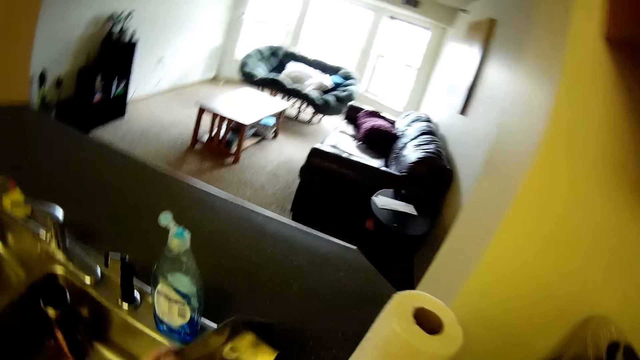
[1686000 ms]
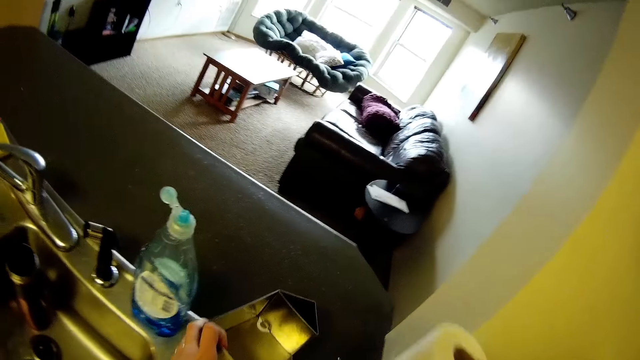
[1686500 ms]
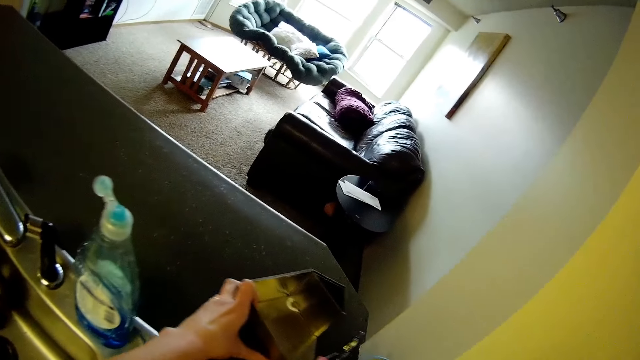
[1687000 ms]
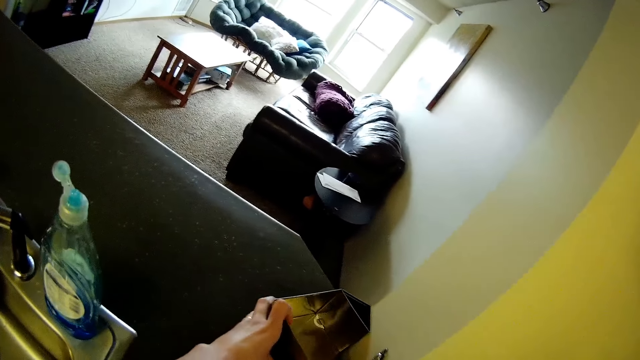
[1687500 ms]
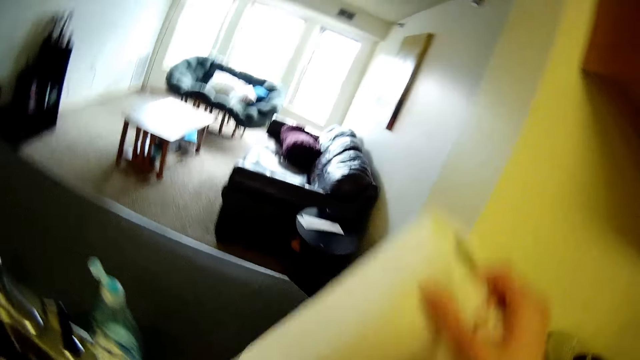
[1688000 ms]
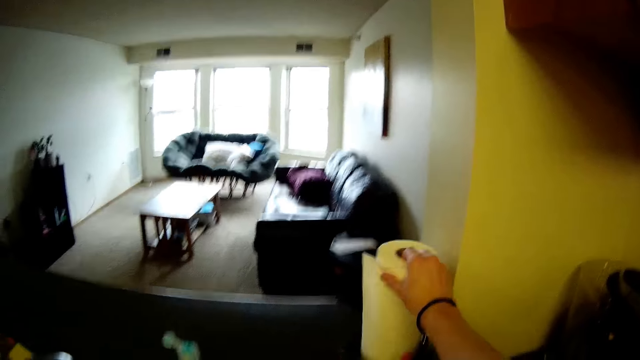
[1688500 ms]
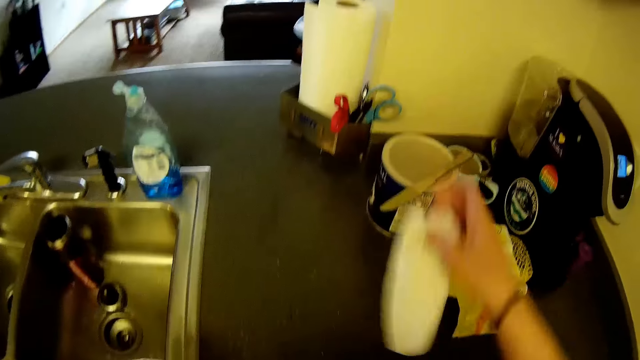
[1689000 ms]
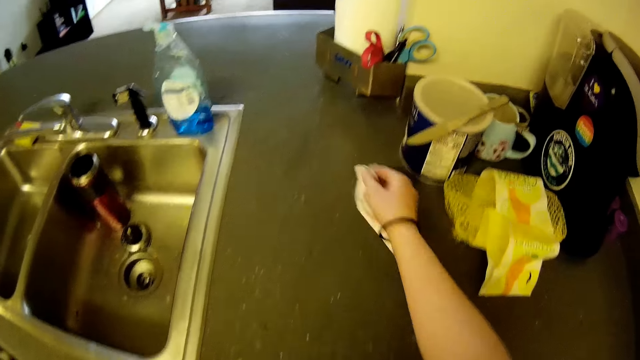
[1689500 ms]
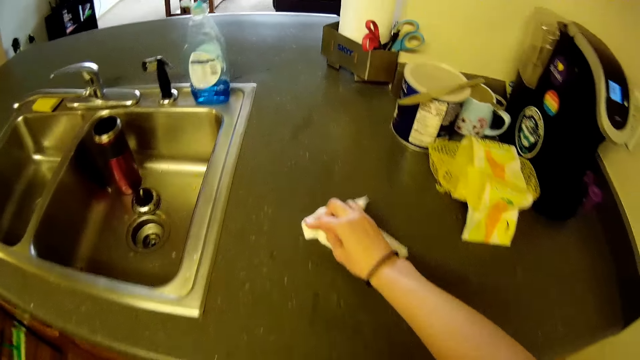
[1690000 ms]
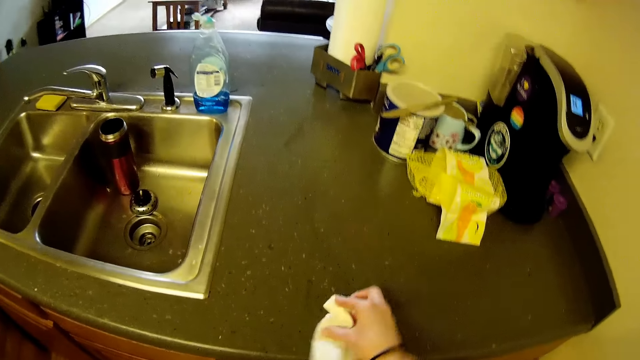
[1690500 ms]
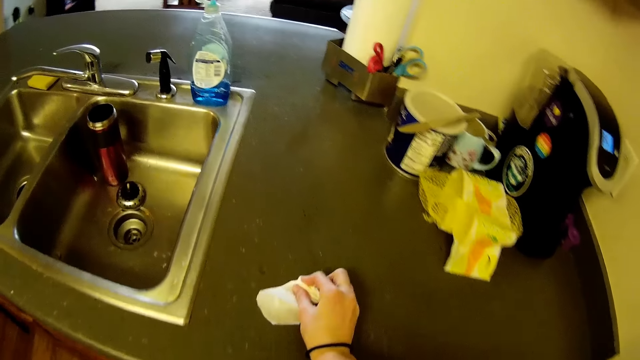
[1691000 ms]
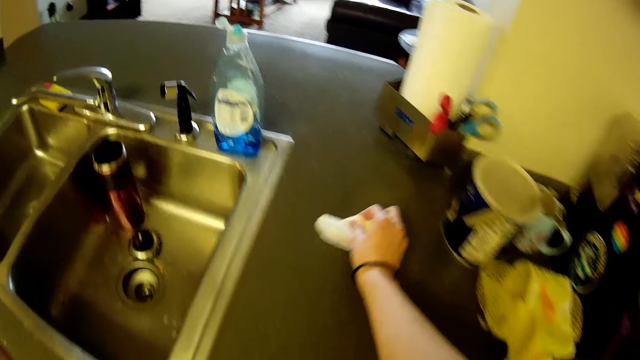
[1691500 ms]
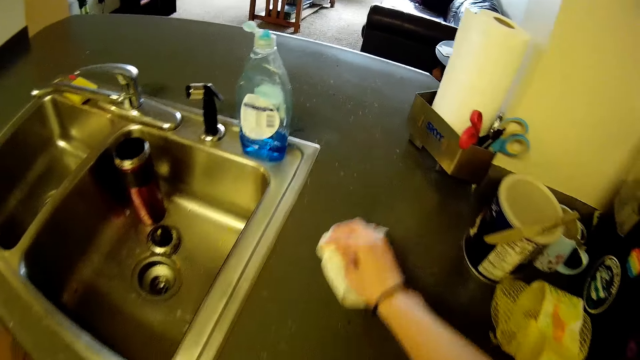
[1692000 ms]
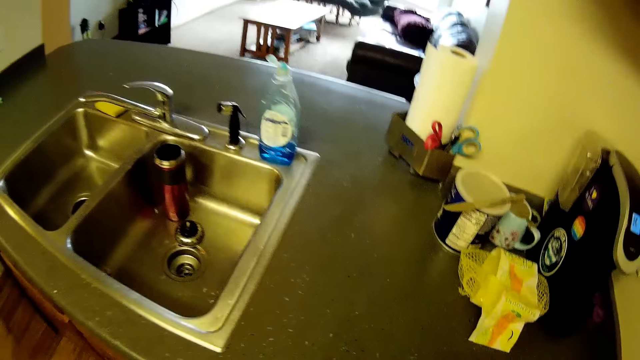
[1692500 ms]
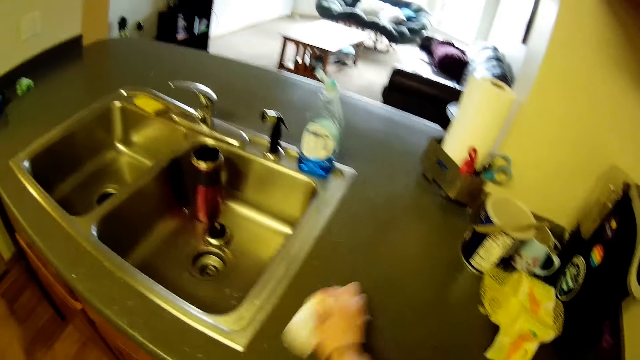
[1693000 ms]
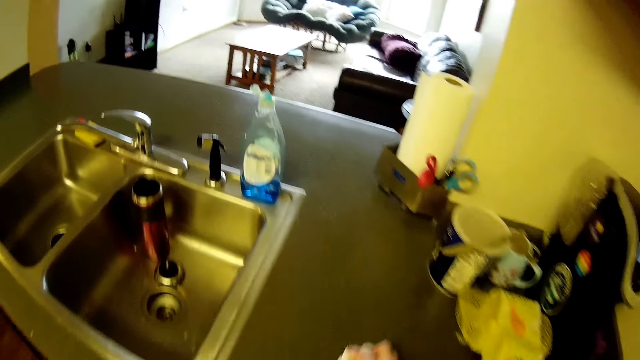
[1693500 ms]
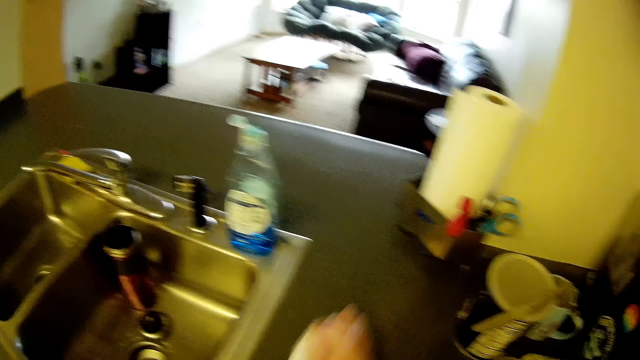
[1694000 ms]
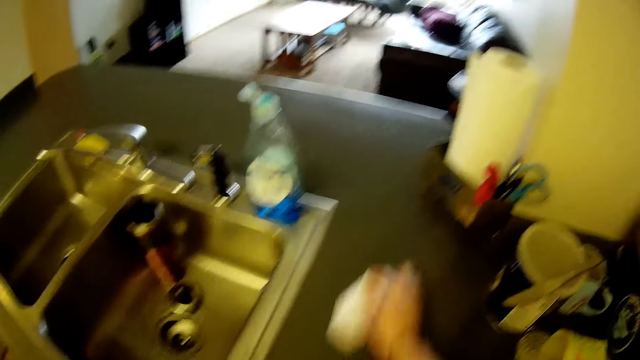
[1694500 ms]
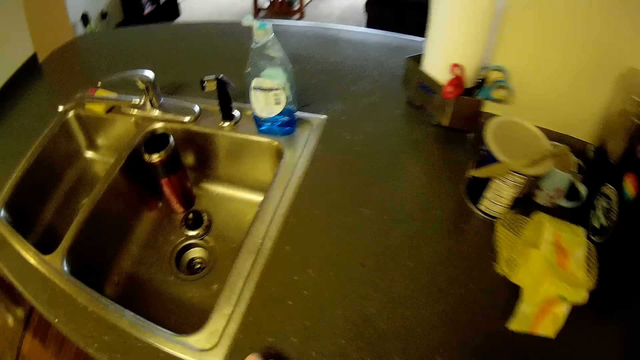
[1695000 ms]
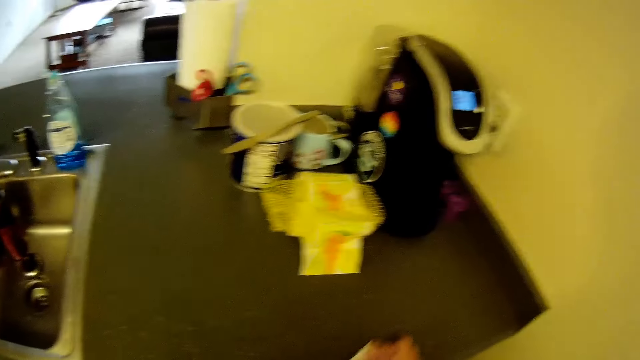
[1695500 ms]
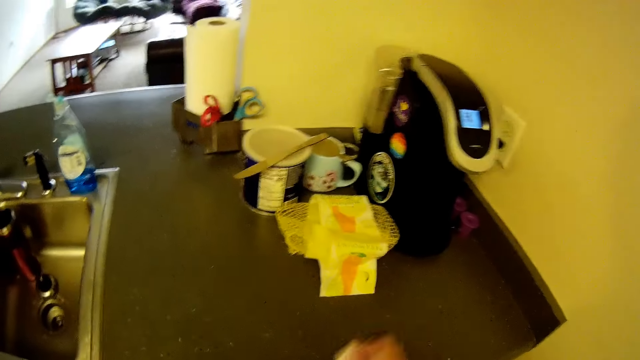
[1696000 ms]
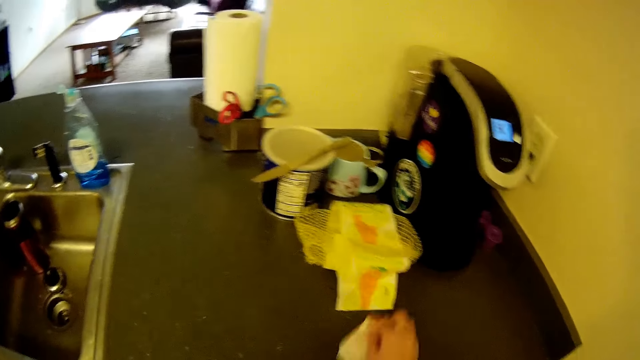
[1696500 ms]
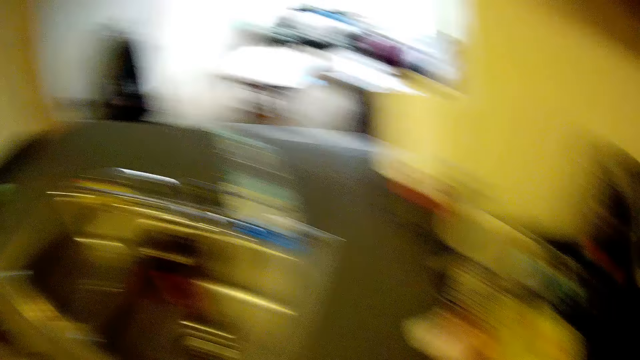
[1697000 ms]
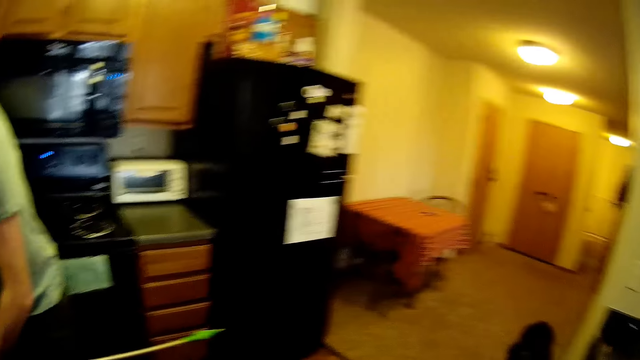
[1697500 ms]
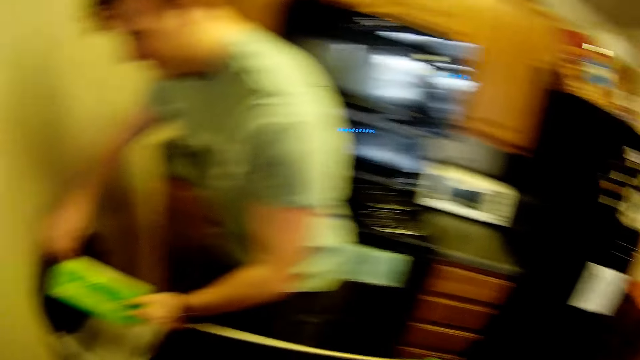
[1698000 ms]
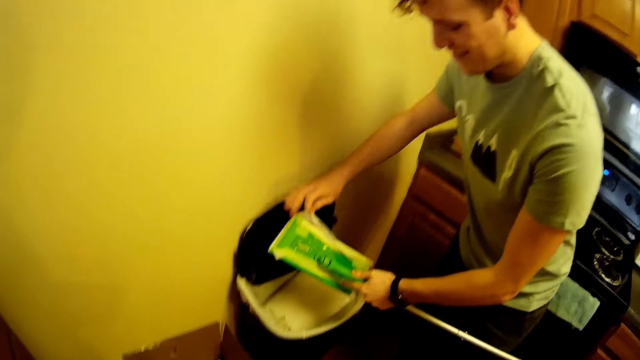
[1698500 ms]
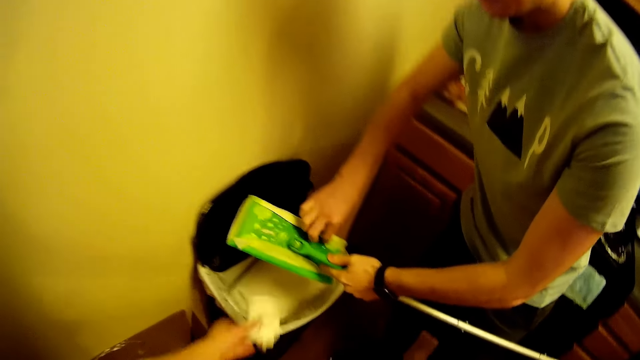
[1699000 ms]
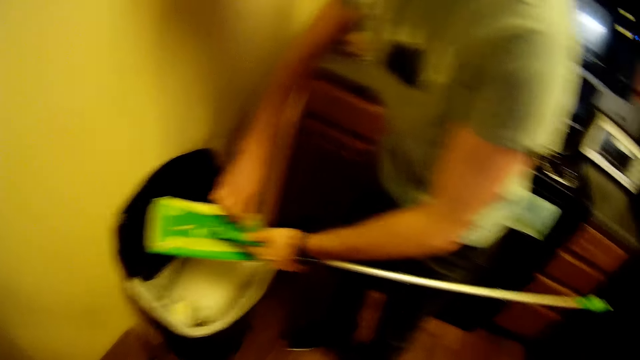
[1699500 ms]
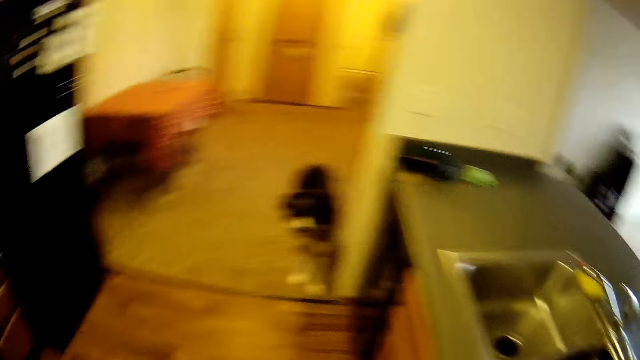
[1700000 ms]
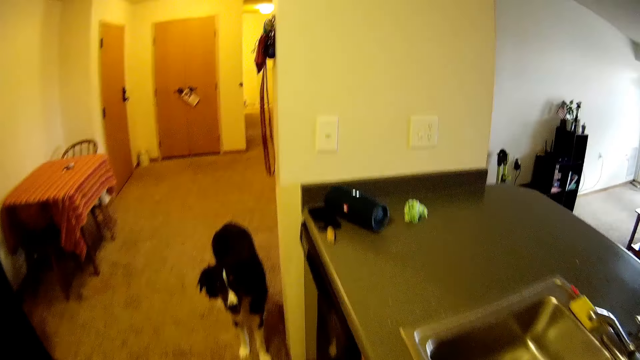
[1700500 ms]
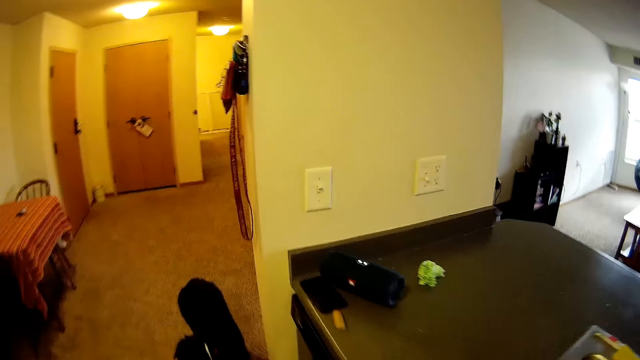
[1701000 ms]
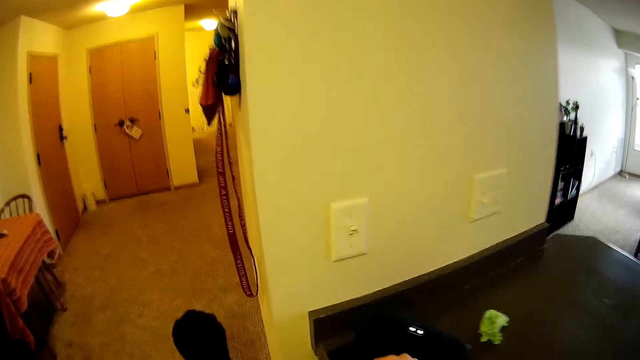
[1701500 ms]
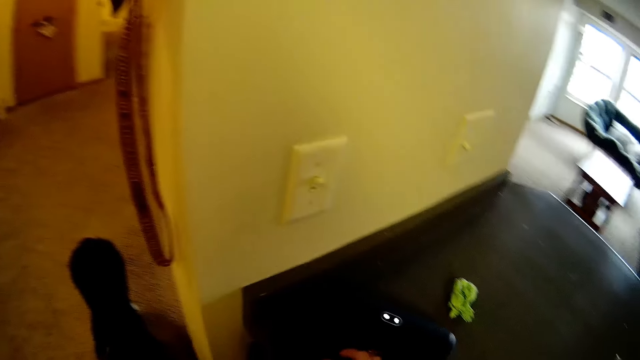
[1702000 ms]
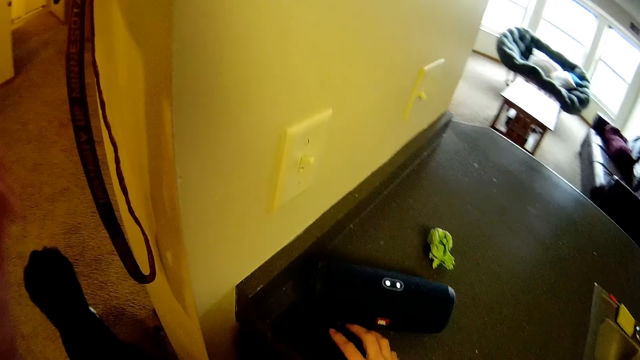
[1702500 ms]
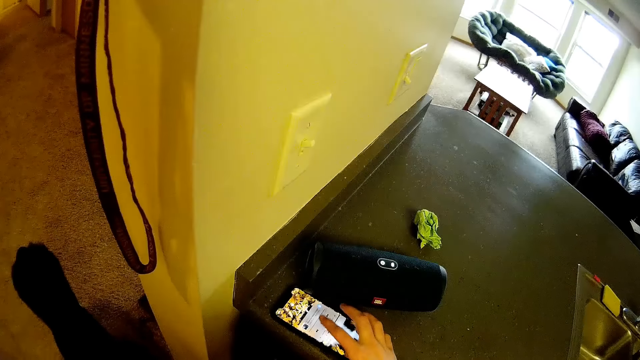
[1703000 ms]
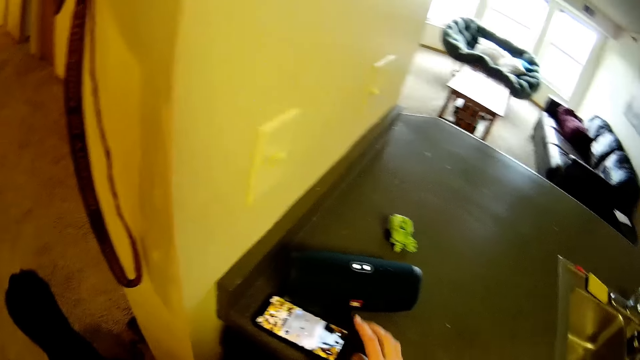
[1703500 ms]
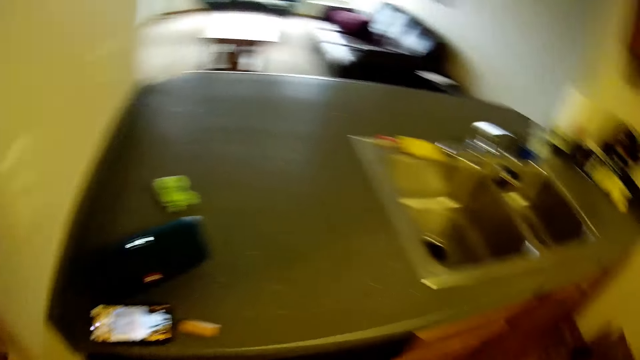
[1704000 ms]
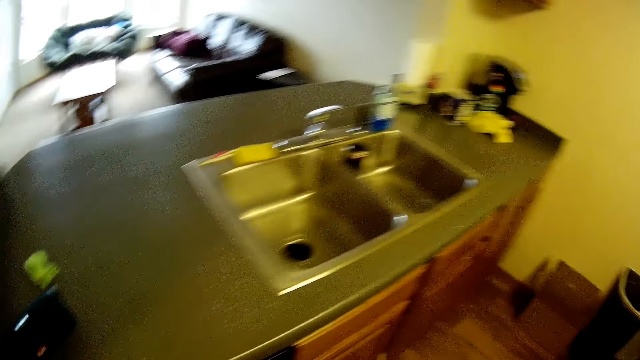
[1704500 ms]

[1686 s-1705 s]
The camera wearer moves the utensil holder to another part of the kitchen table. They put the roll of tissue paper on the utensil holder. They clean the kitchen table with the tissue paper. A man empties the mop's content into a trash can. The camera wearer throws the tissue paper into the trash can. They walk in the room. They operate a smartphone on the kitchen table.
